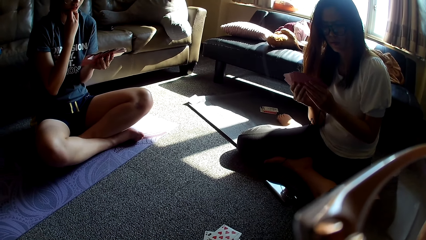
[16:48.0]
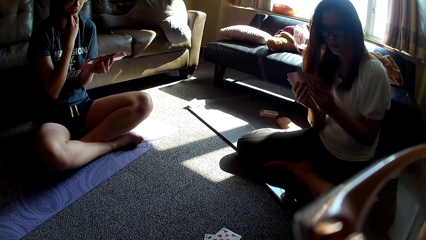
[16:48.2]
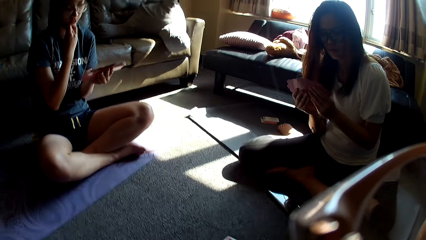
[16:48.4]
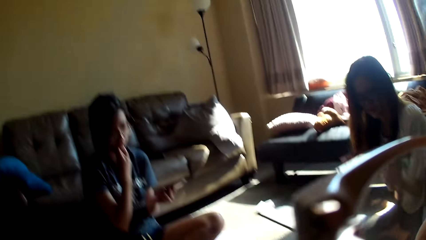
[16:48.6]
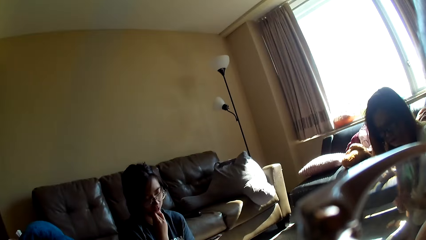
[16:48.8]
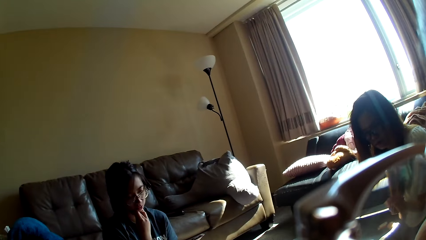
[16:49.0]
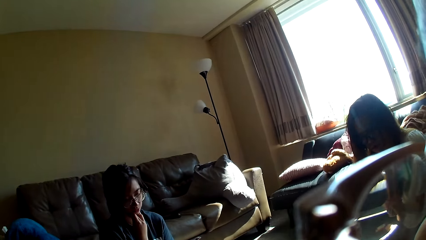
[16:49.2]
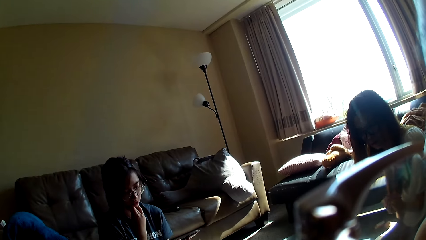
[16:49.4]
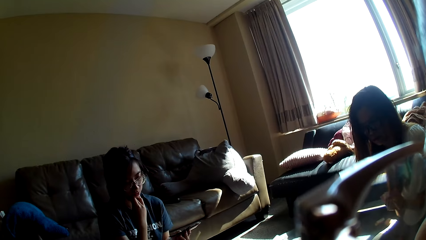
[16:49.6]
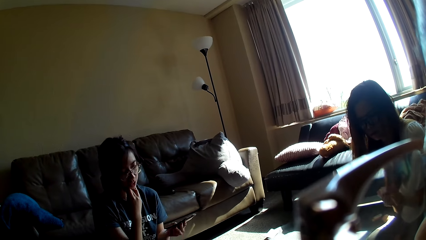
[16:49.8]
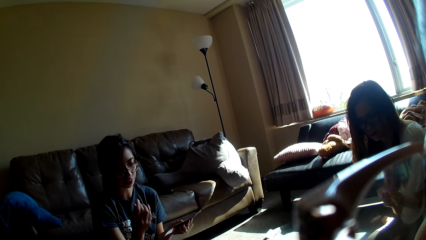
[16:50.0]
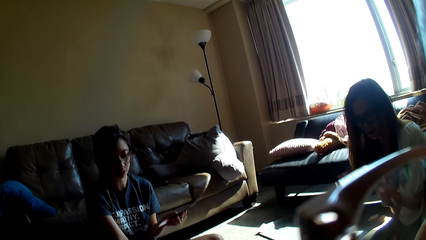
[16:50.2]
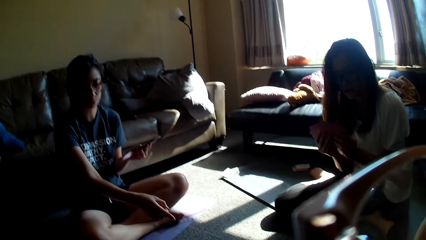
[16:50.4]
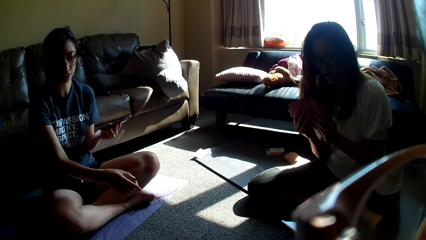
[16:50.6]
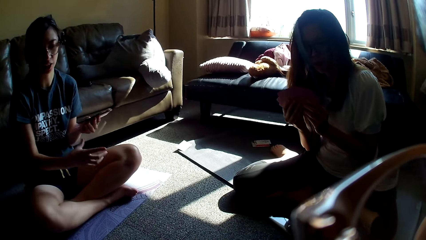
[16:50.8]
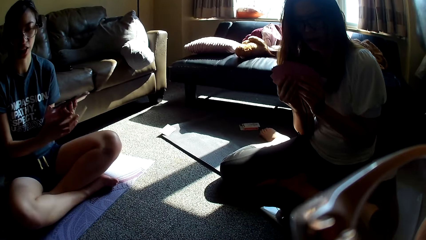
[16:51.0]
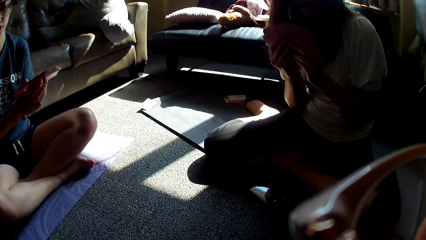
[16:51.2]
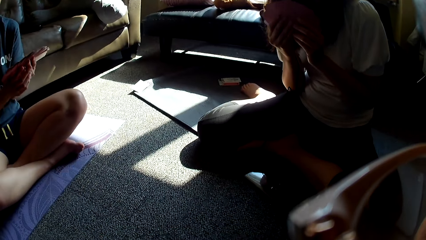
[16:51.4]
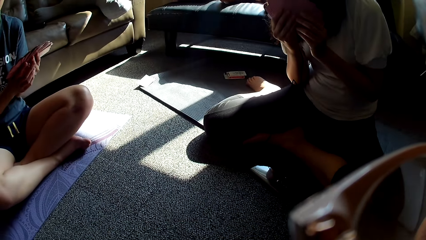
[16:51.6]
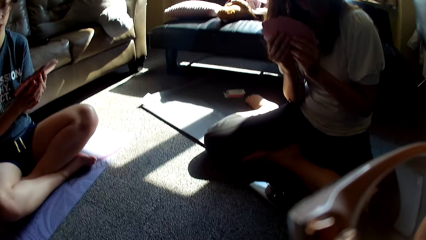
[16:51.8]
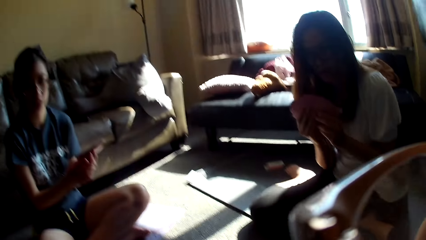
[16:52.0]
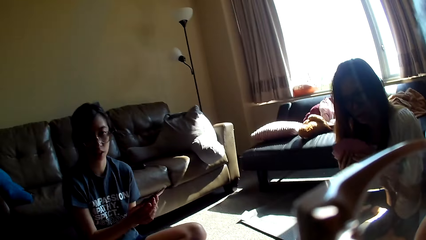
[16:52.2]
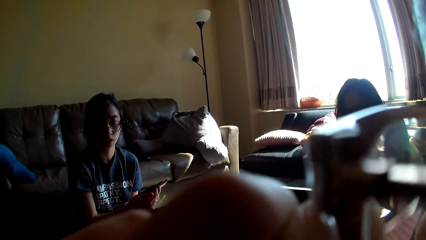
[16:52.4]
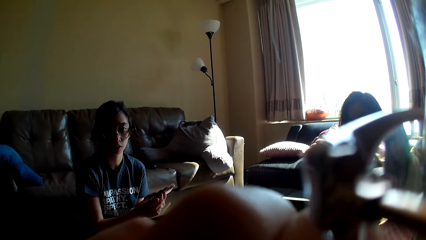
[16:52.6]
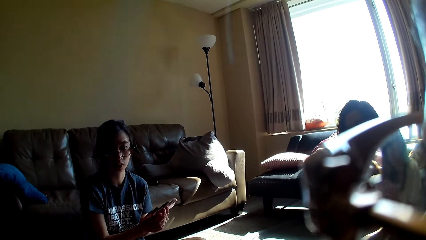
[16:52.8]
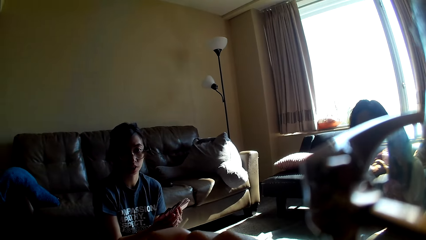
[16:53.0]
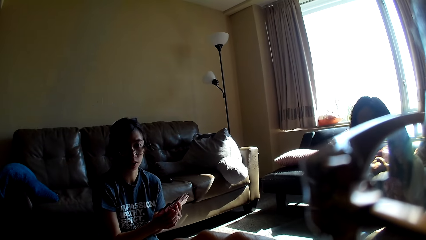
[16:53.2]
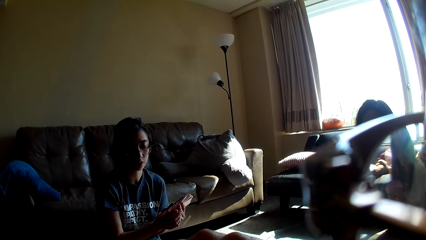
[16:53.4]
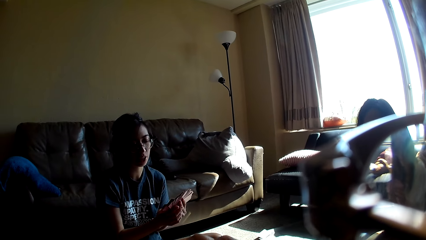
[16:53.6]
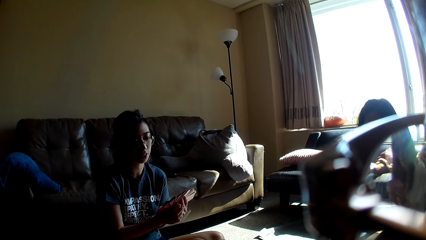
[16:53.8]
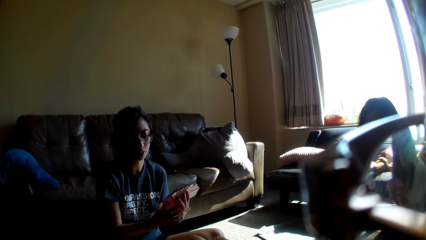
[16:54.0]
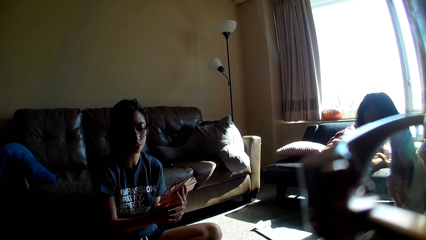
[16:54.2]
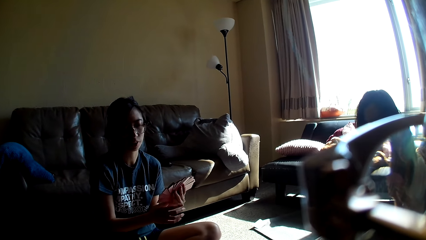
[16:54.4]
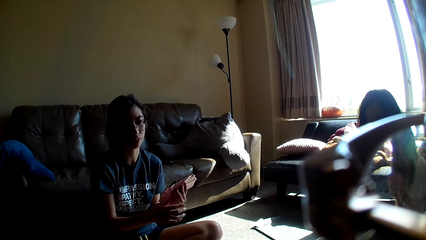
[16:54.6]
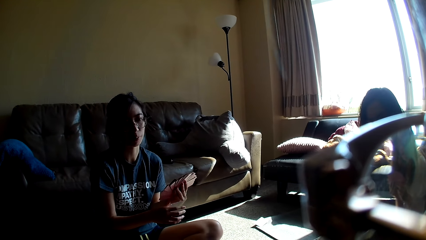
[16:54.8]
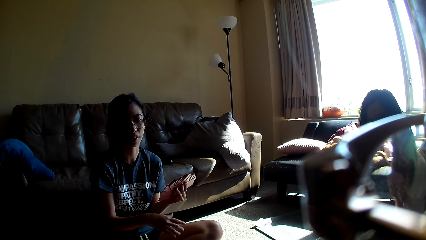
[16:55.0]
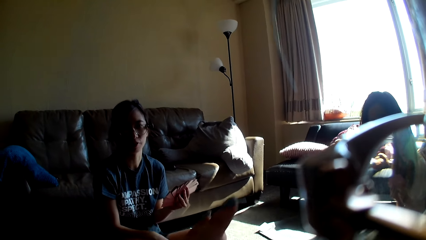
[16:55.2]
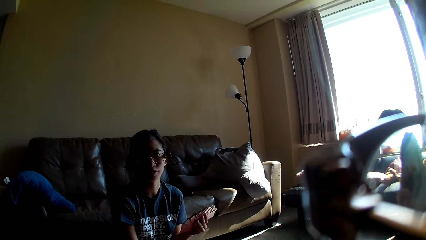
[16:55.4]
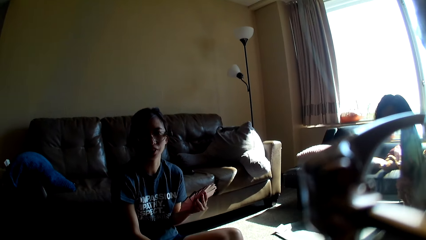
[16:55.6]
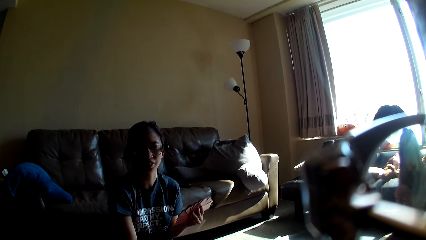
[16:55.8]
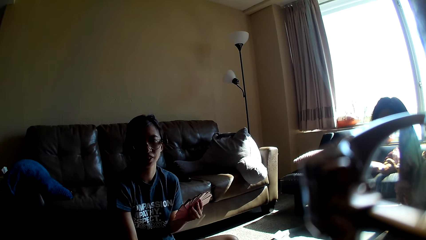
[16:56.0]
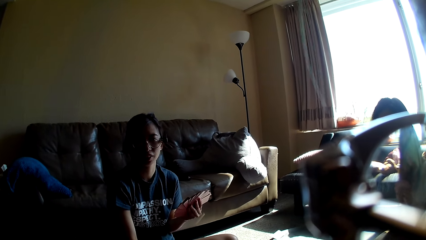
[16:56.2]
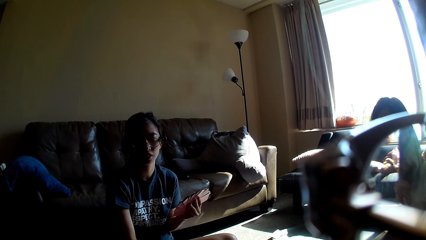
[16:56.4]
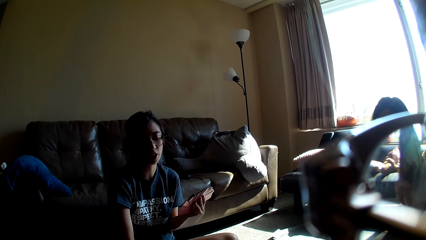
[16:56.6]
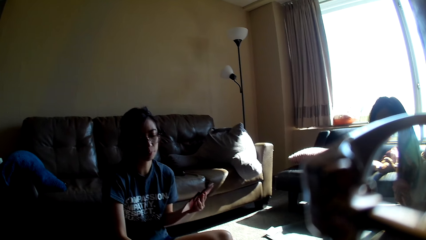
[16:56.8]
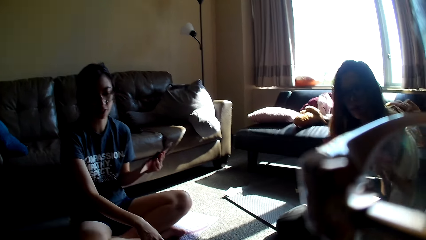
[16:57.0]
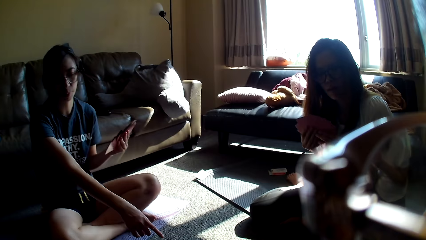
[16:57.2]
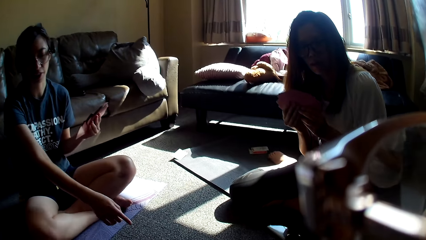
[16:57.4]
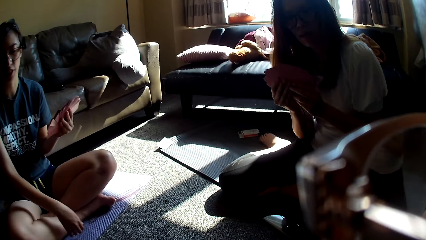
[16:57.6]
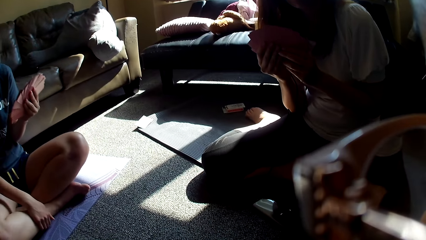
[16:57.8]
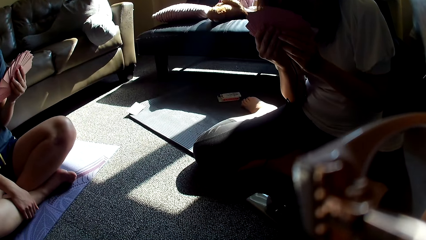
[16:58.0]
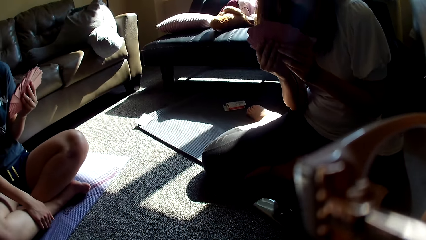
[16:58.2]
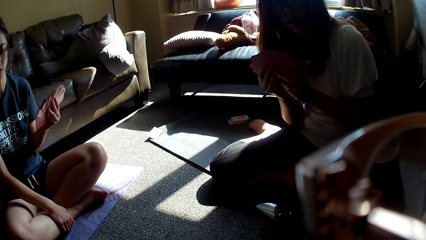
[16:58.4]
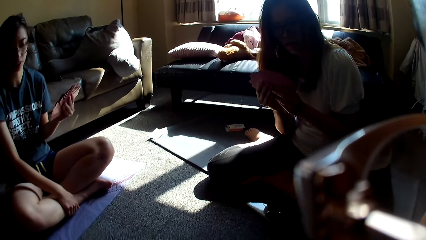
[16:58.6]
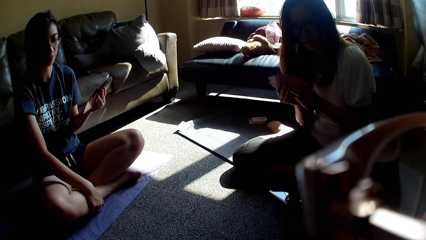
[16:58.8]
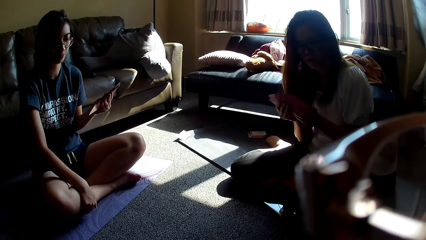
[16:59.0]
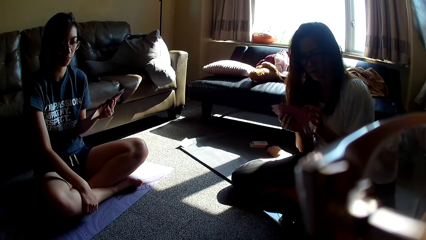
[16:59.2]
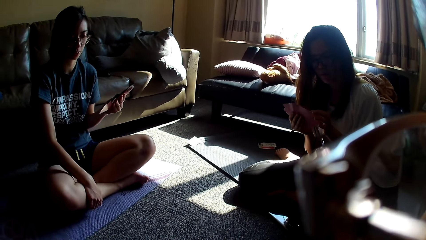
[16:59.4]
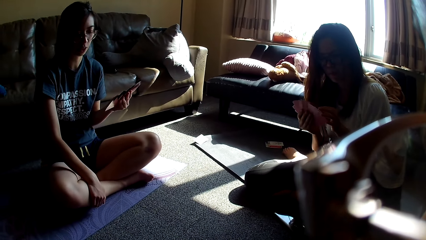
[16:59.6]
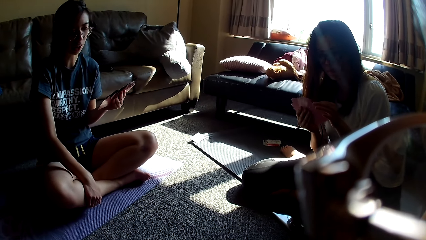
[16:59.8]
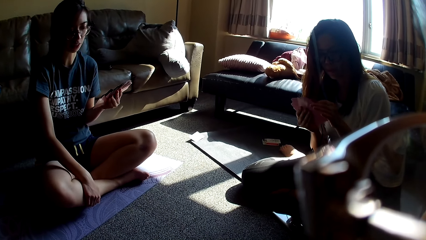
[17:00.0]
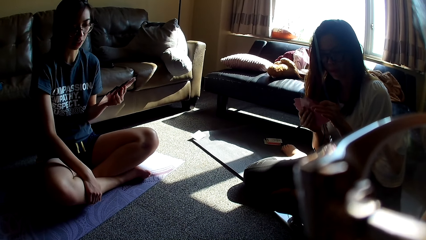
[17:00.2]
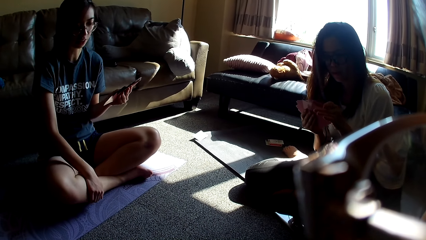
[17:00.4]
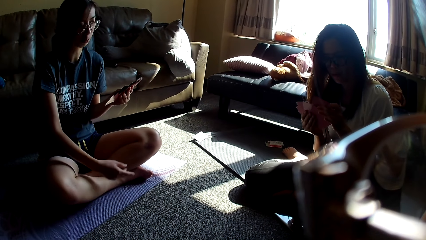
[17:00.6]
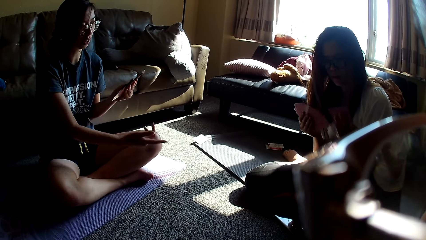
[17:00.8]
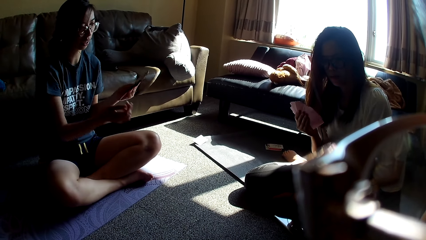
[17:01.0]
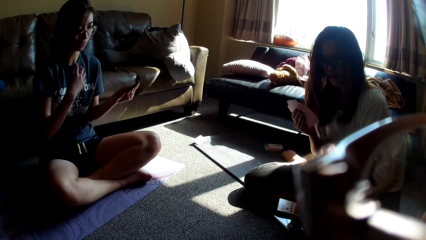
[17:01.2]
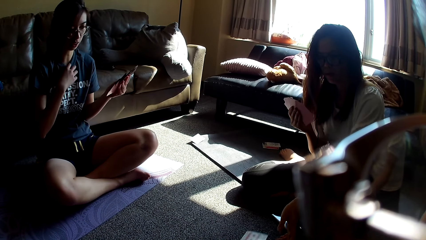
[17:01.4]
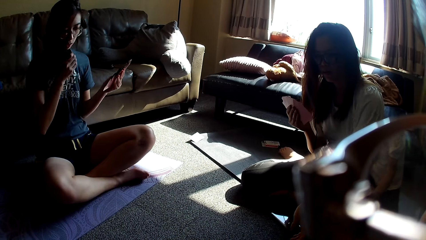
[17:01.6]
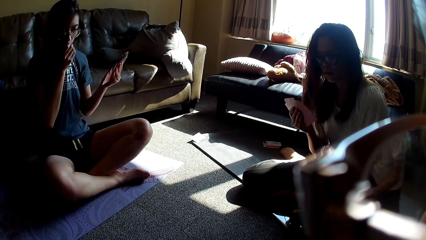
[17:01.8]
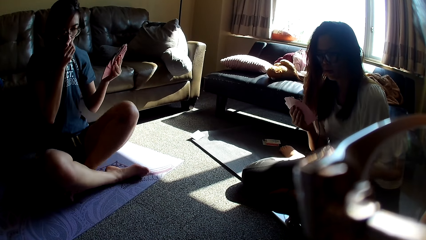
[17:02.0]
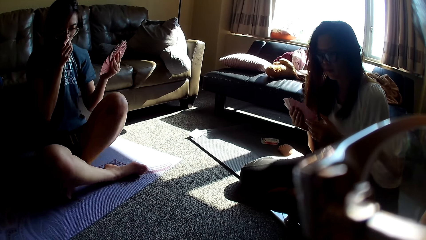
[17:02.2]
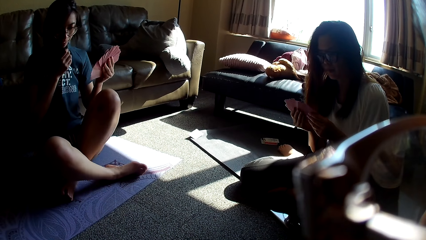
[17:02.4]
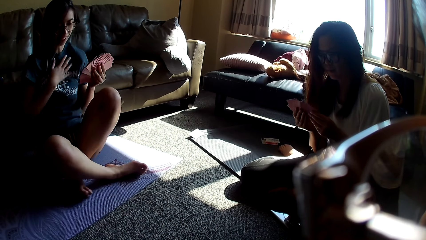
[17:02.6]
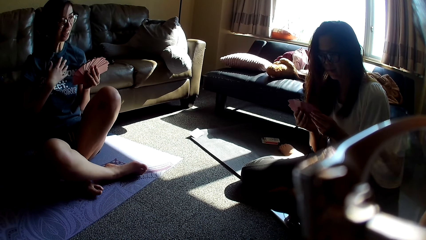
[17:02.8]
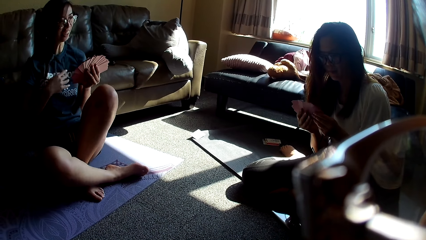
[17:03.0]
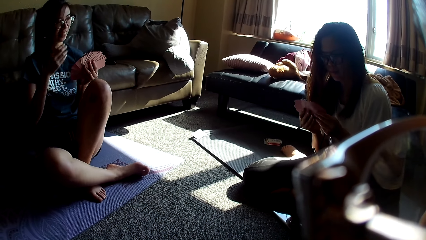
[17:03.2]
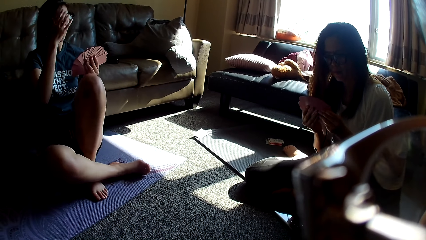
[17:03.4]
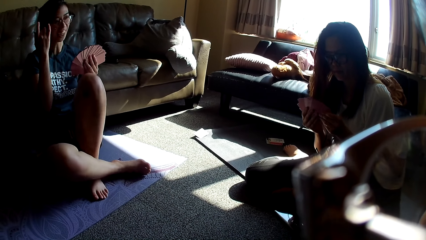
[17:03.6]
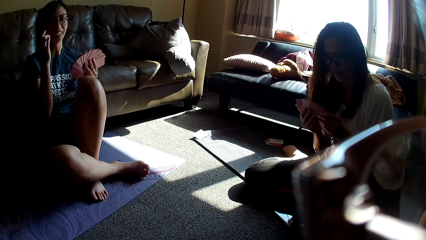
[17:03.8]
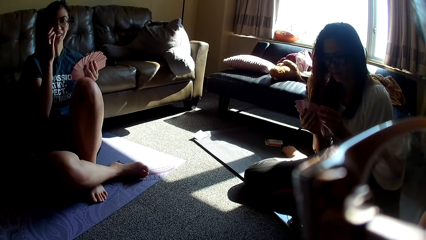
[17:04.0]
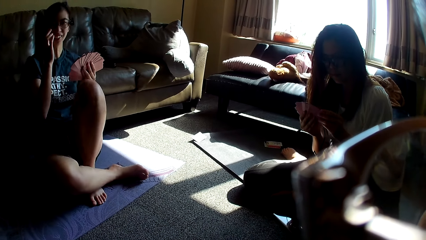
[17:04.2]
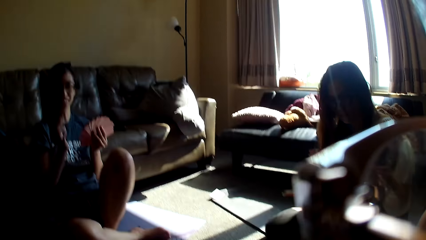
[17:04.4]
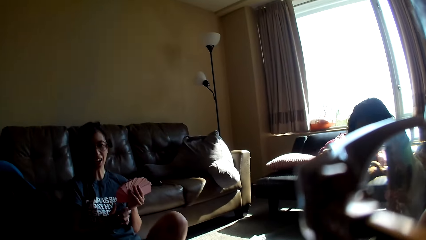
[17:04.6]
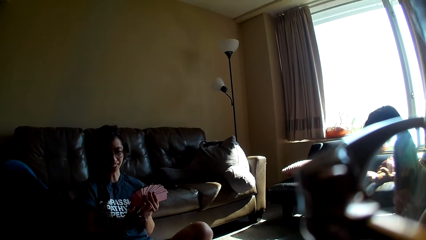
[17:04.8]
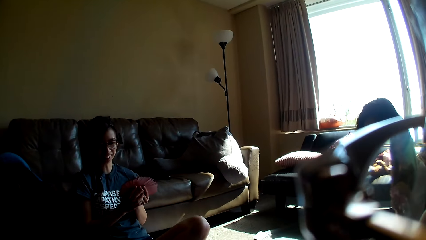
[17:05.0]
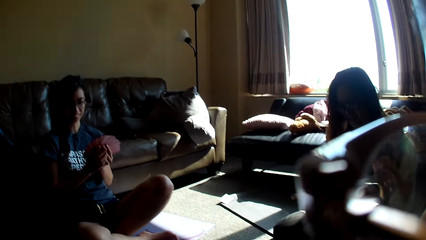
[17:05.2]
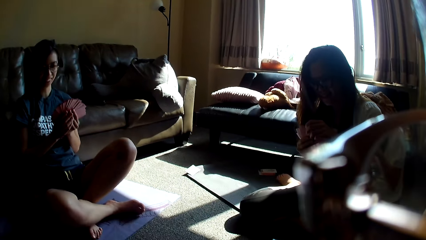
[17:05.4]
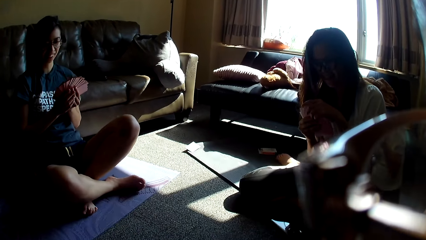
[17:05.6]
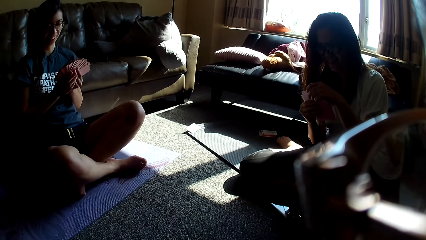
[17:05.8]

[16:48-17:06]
A lady moves her hand. The camera wearer adjusts her spectacles. She moves her hand. The lady moves her hand, puts her hand on her leg, sneezes in her t-shirt and pushes her hair back.
